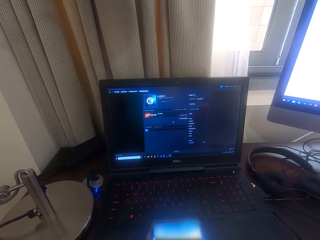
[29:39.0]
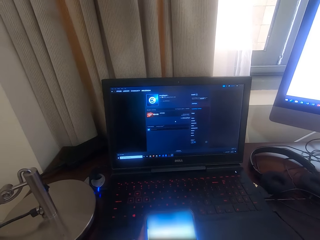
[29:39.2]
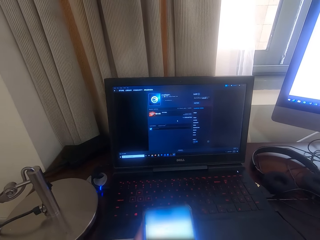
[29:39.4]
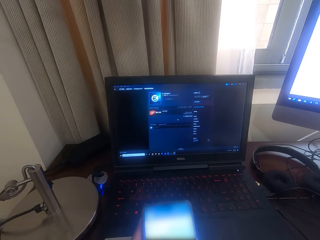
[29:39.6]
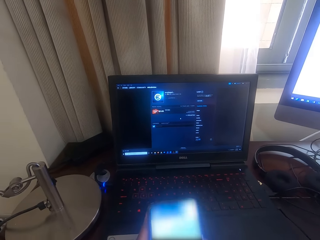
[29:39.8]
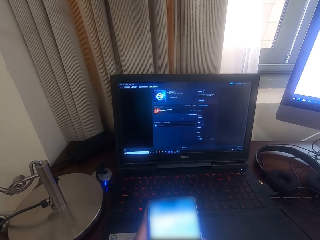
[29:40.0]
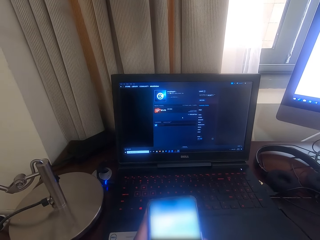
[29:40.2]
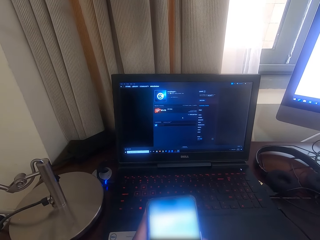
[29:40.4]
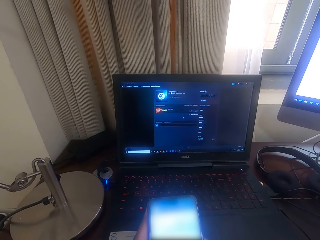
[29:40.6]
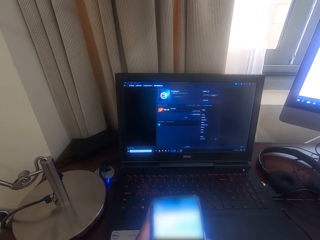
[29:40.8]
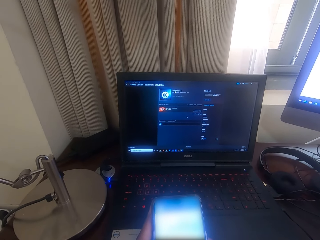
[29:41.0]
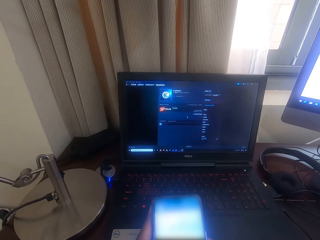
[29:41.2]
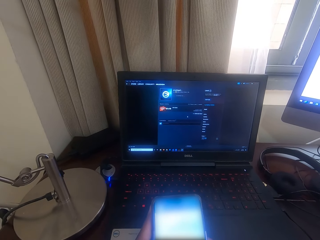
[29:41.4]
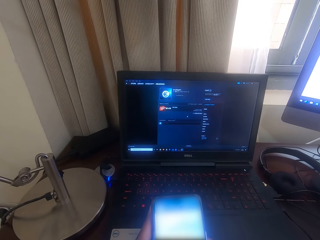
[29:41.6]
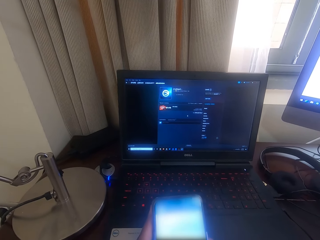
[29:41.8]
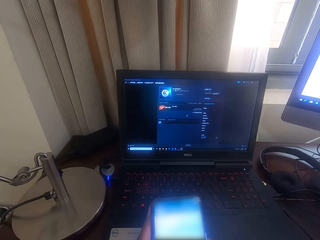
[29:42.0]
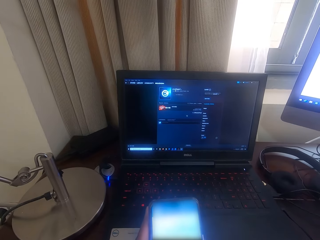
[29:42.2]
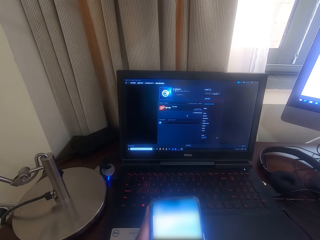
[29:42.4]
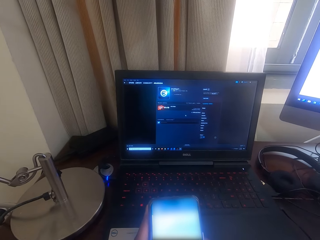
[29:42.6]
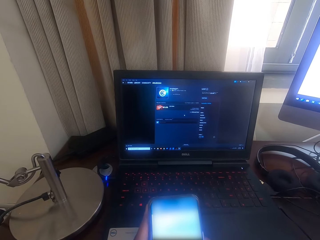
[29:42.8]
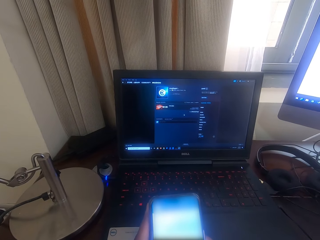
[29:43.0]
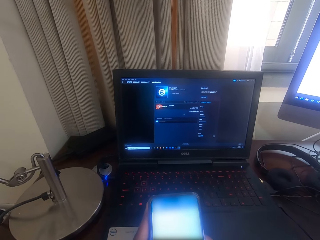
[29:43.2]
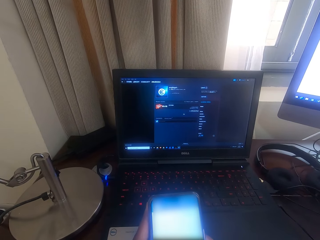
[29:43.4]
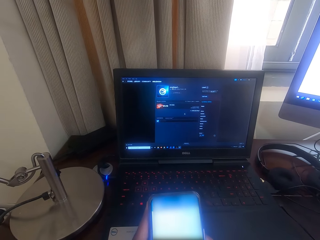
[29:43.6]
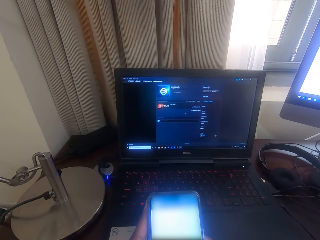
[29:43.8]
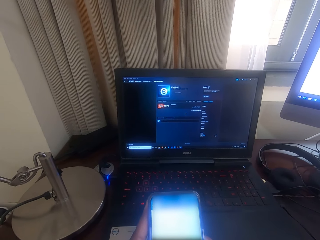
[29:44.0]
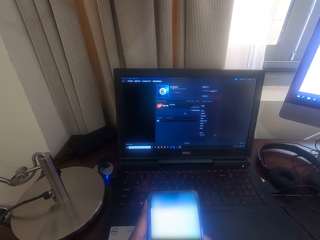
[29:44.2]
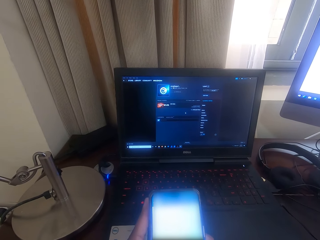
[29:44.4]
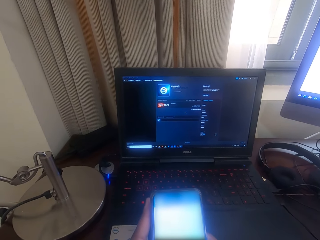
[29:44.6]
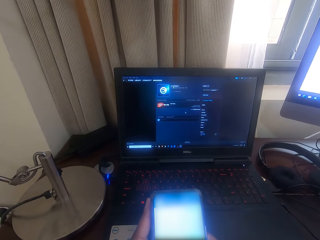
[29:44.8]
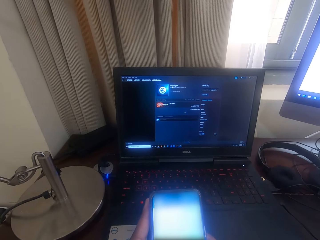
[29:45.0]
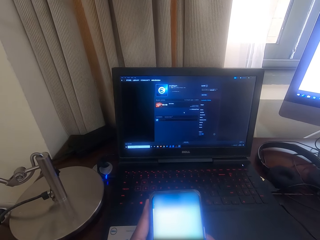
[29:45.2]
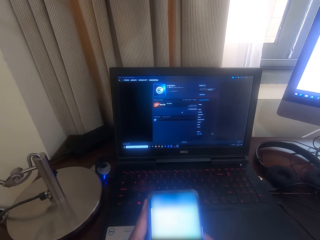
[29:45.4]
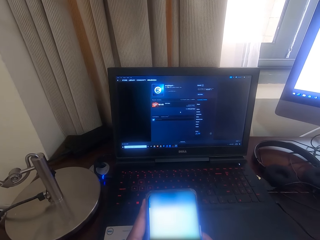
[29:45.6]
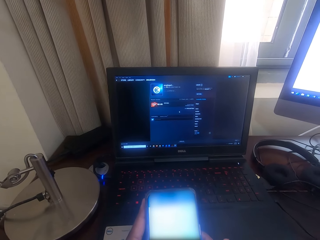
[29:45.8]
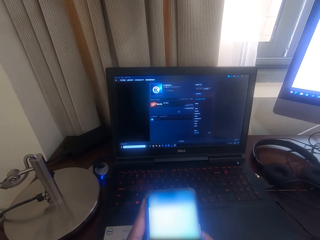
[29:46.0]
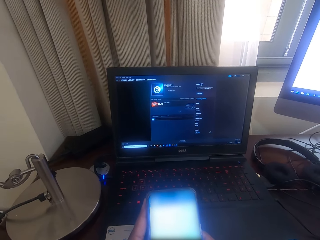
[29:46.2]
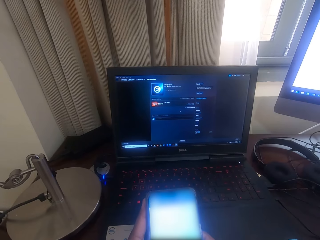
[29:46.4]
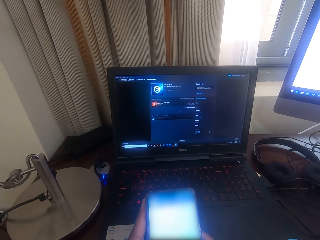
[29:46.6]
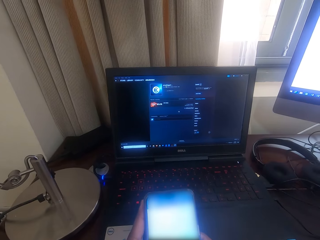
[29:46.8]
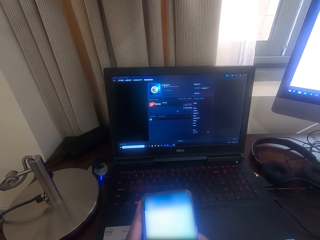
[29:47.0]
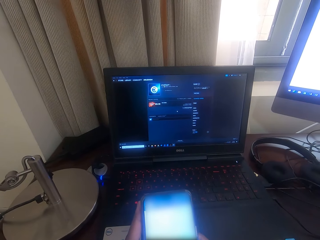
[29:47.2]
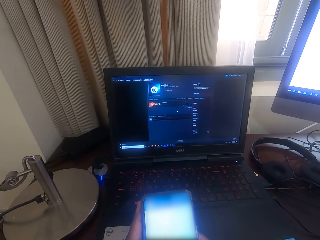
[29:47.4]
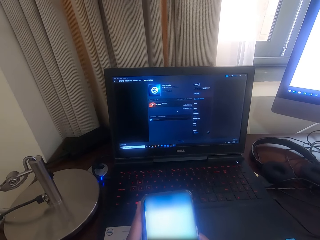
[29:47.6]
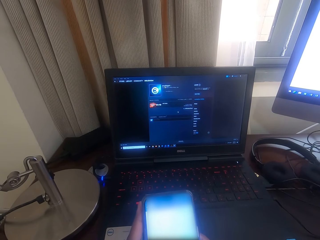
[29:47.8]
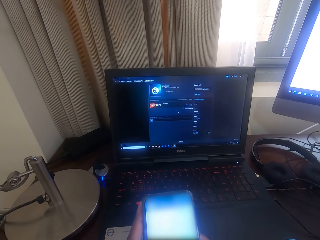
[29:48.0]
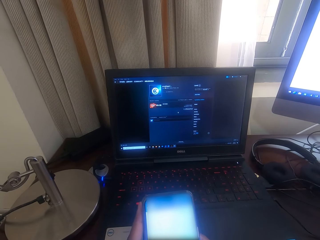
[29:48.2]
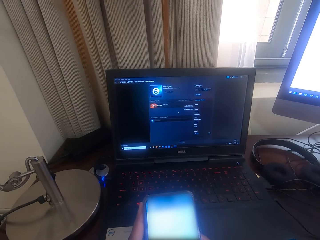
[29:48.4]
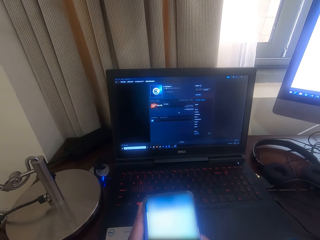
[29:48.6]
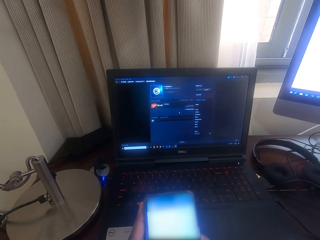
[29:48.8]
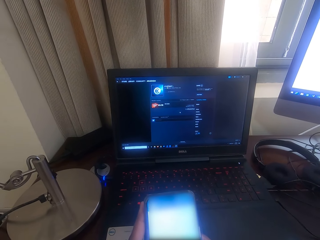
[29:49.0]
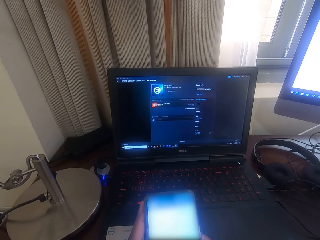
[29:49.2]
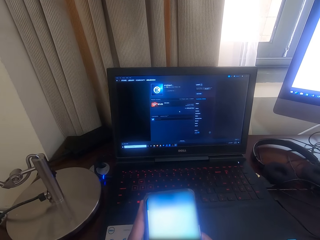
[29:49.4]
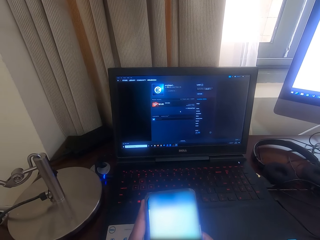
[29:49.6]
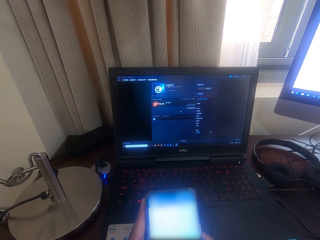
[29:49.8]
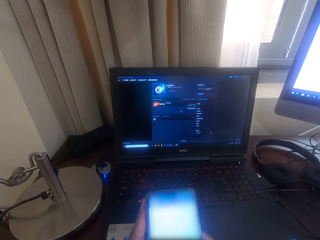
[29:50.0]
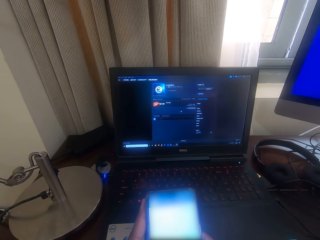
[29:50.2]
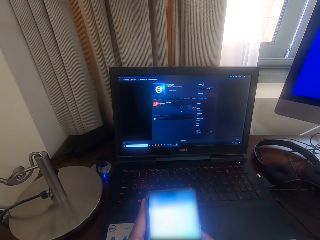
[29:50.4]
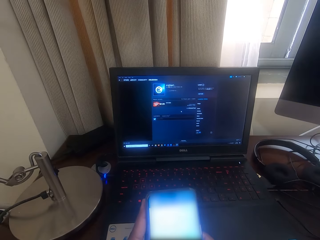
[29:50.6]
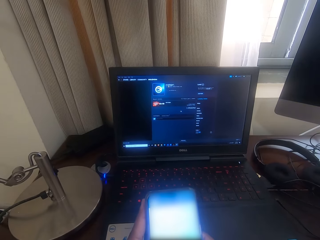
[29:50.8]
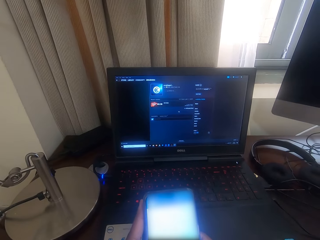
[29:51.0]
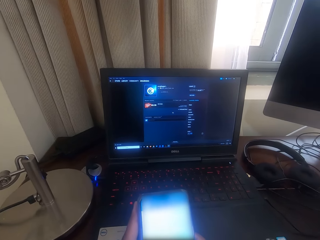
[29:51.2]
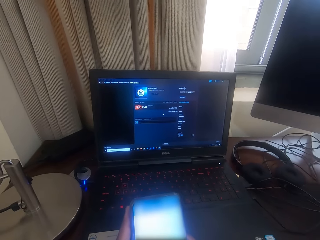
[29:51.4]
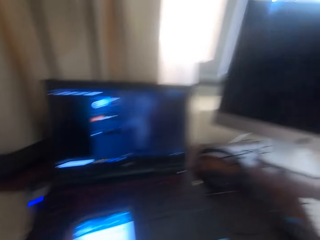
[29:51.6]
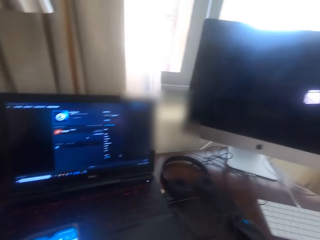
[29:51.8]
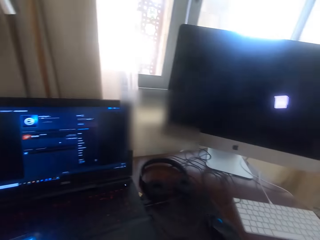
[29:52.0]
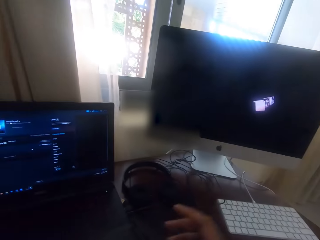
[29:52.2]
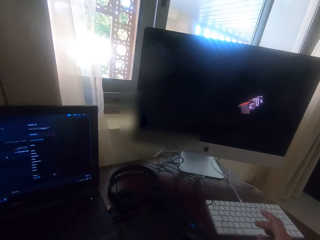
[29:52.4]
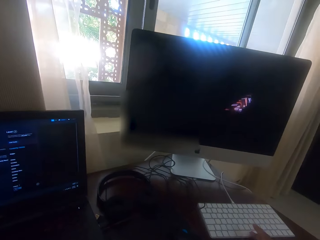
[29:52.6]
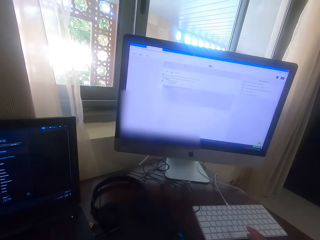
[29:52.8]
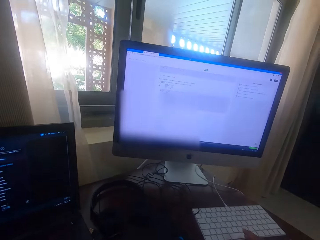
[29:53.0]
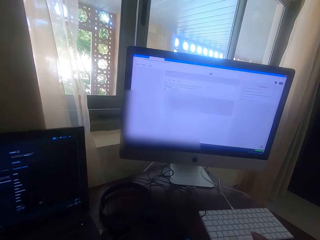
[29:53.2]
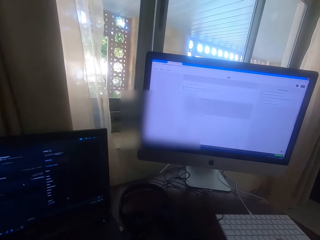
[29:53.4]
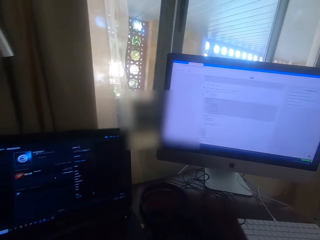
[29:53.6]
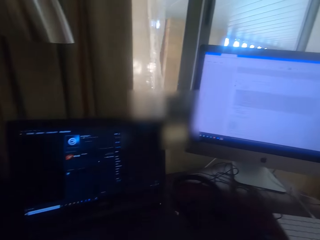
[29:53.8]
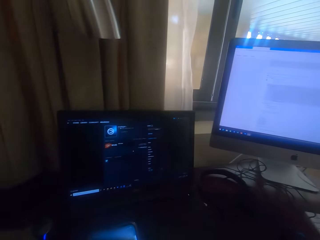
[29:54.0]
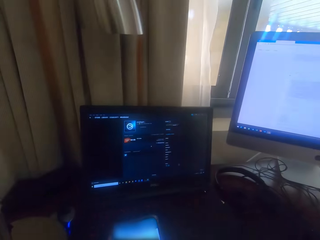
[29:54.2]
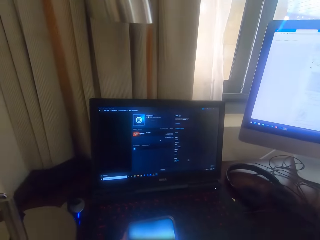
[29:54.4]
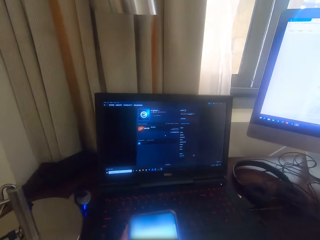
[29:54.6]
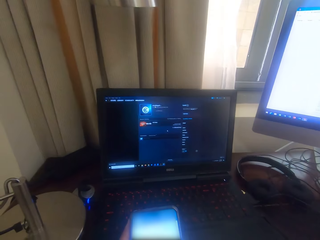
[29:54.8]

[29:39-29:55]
The camera wearer scrolls a phone. They hold the phone. They hold the phone again. They type on the desktop keyboard.

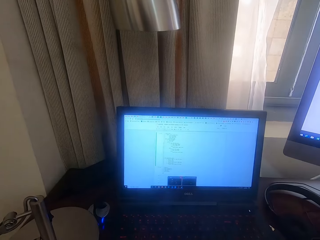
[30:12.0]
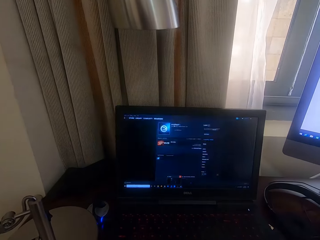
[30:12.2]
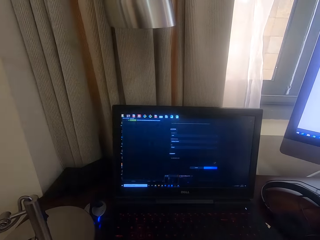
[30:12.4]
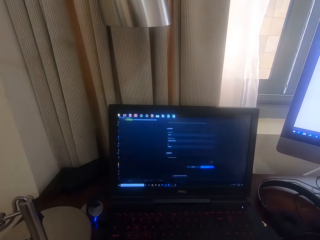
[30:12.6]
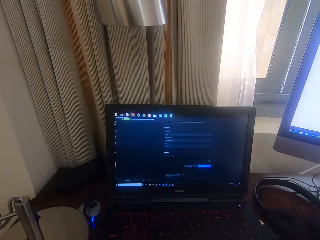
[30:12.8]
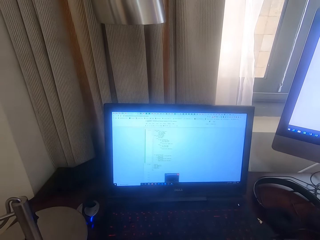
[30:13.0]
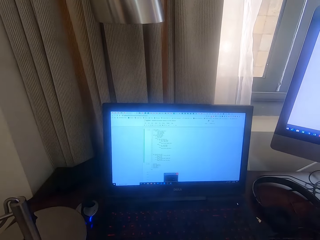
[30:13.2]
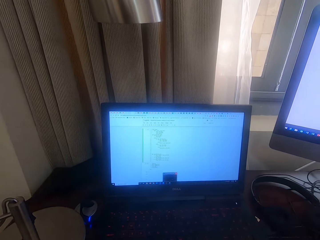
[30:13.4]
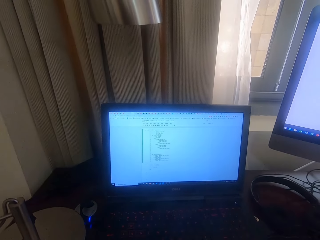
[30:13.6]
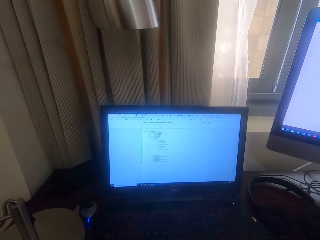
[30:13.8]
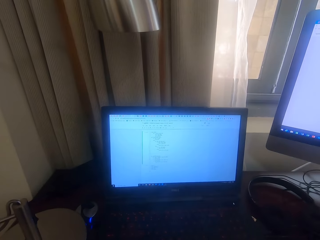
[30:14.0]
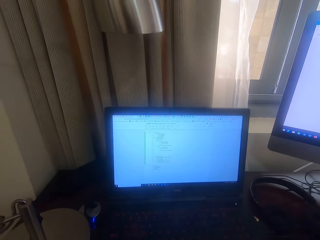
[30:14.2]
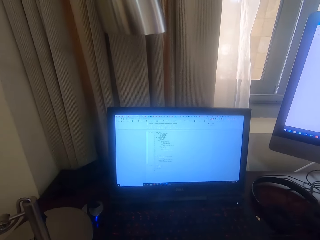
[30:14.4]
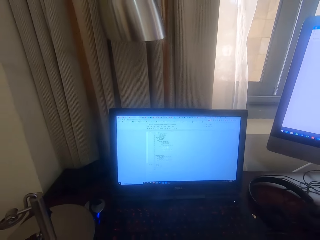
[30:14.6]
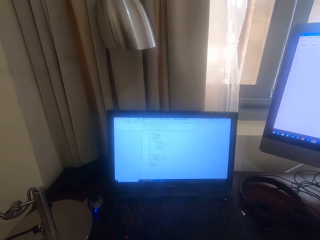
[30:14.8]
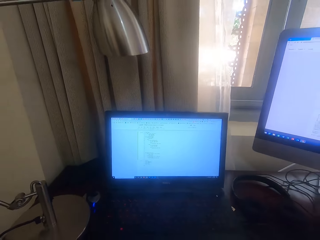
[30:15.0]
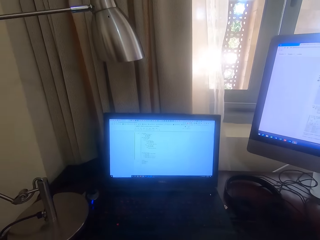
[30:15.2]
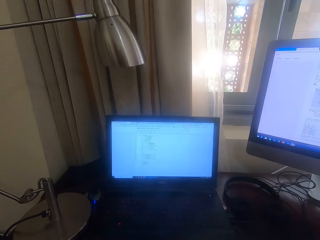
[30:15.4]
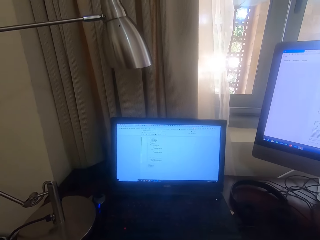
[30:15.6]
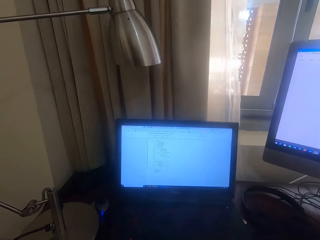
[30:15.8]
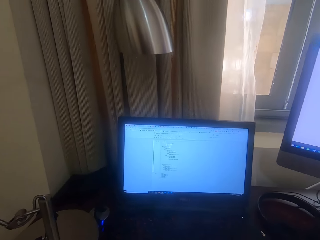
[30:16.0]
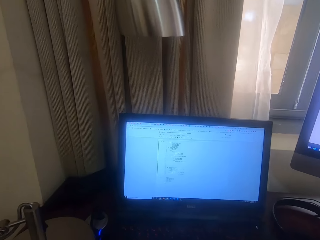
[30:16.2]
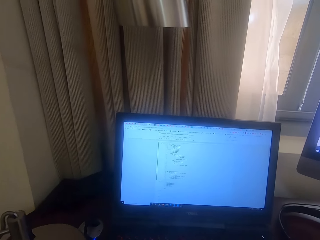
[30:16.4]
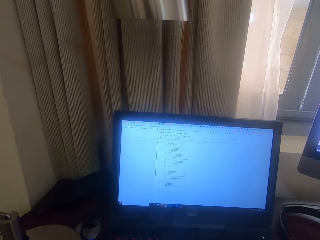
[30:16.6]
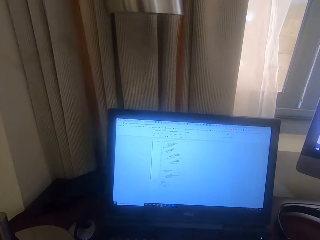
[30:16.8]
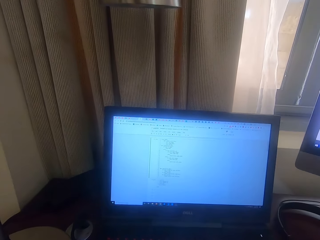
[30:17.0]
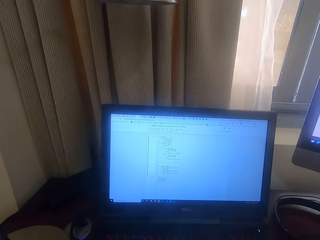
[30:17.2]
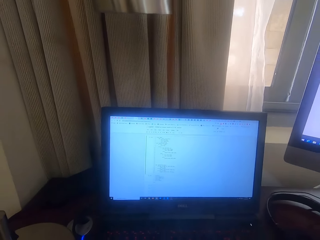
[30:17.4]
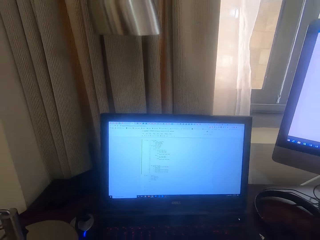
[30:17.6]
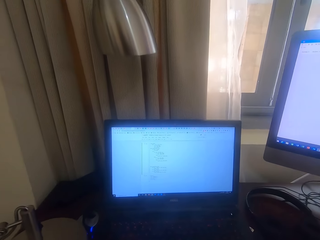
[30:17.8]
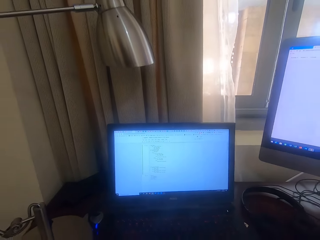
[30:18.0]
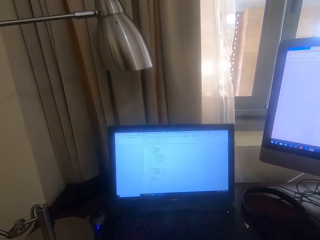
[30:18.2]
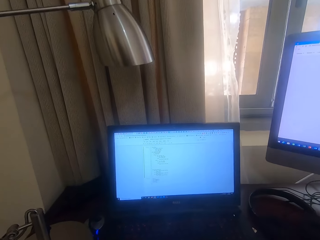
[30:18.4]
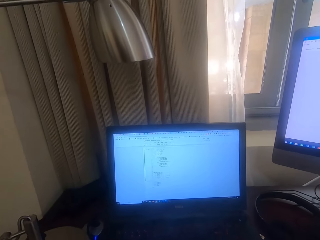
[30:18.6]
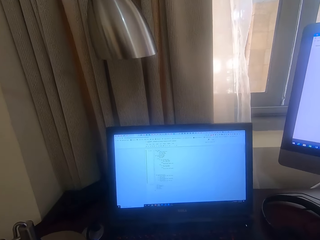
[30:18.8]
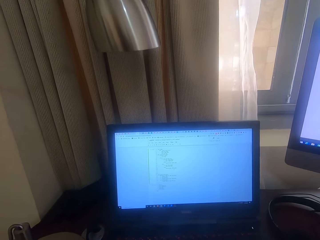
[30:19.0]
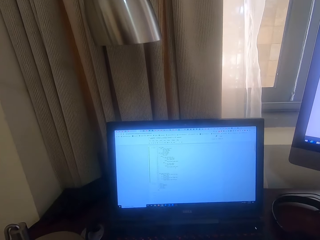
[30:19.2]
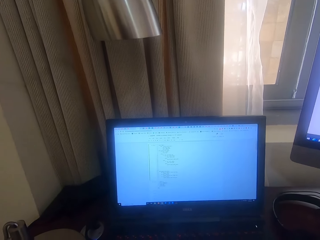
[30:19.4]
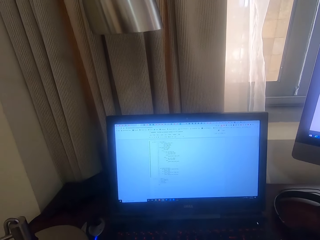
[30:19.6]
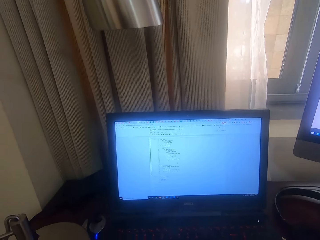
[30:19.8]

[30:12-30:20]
The camera wearer taps the keyboard. They tap the keyboard again.
